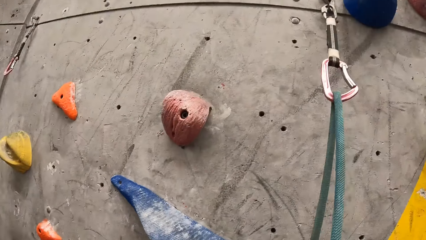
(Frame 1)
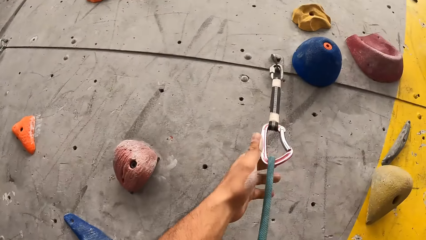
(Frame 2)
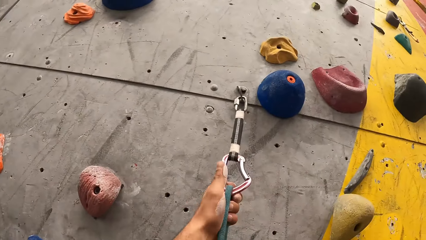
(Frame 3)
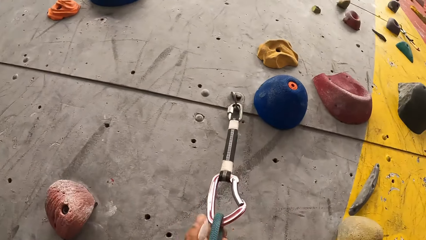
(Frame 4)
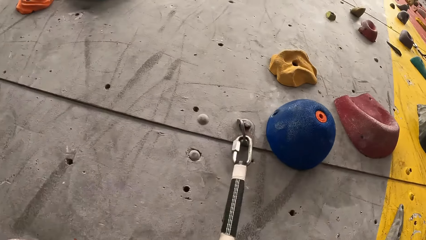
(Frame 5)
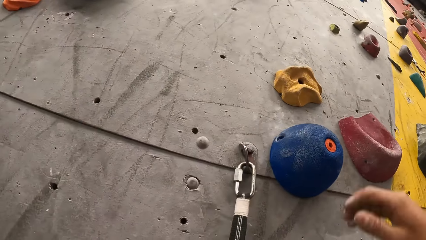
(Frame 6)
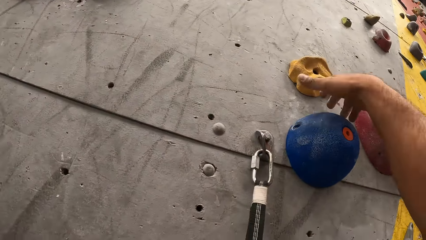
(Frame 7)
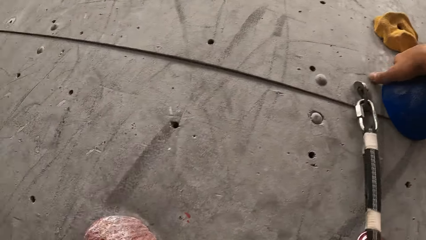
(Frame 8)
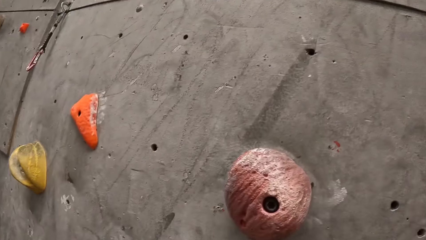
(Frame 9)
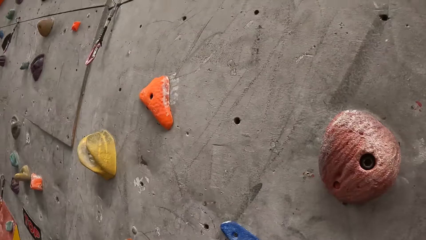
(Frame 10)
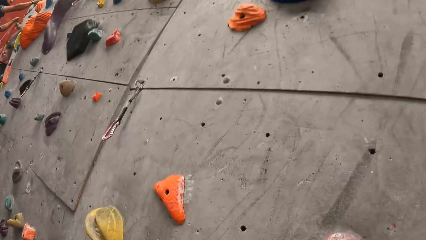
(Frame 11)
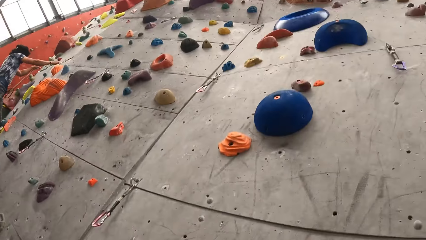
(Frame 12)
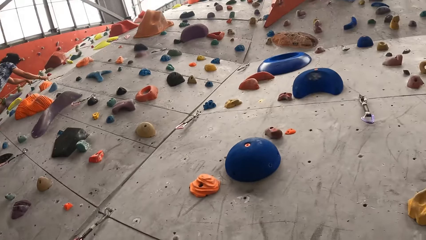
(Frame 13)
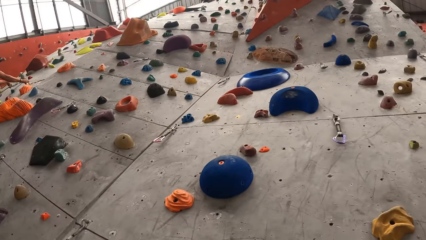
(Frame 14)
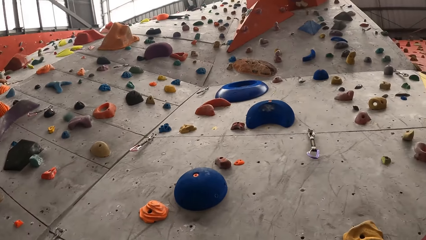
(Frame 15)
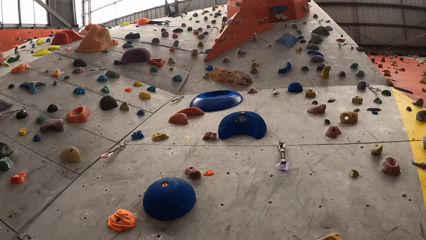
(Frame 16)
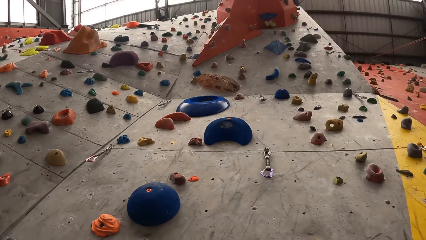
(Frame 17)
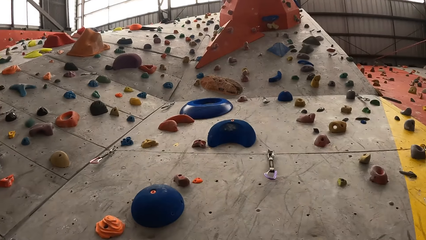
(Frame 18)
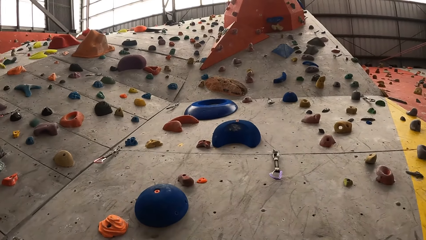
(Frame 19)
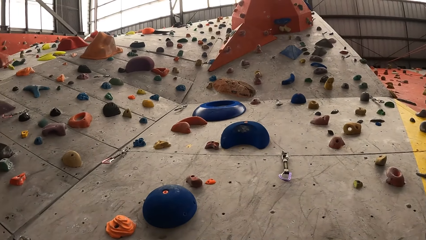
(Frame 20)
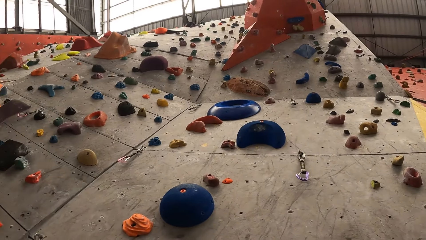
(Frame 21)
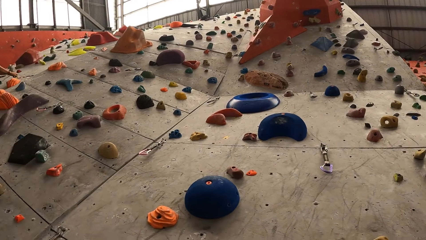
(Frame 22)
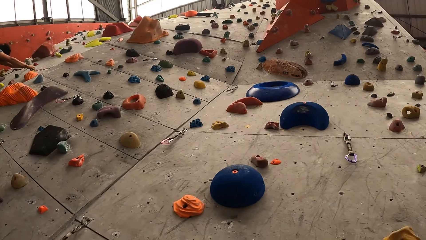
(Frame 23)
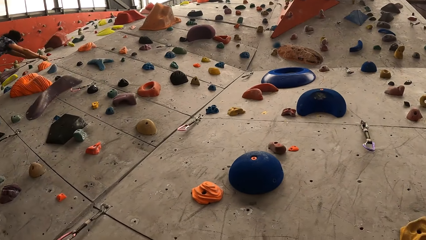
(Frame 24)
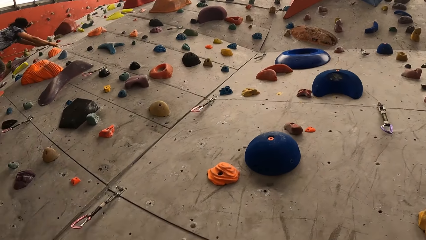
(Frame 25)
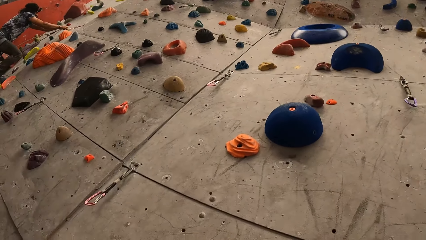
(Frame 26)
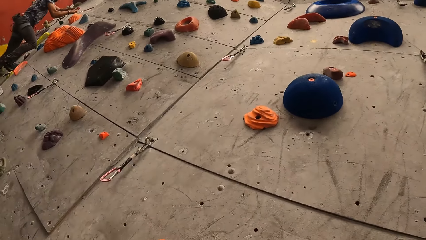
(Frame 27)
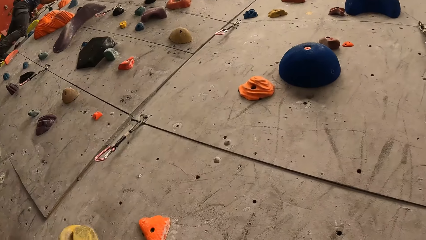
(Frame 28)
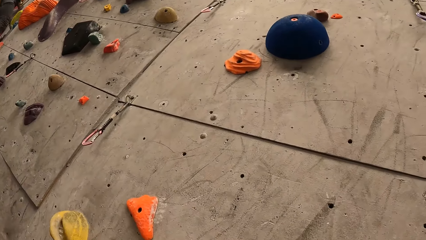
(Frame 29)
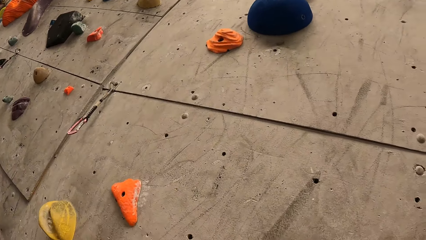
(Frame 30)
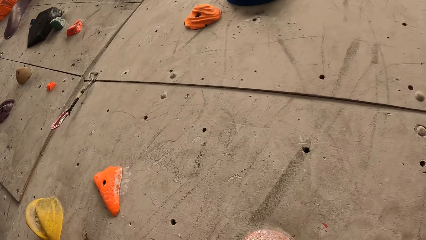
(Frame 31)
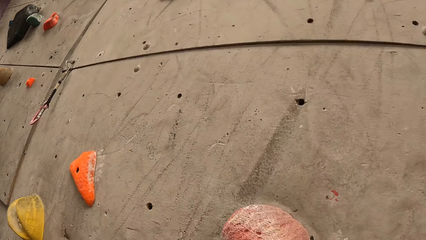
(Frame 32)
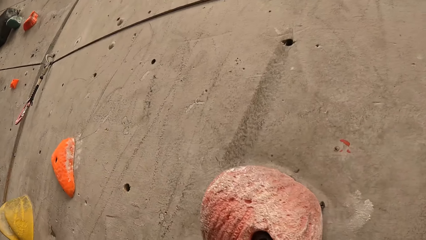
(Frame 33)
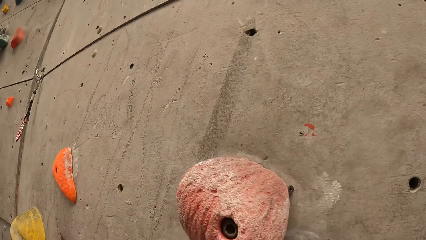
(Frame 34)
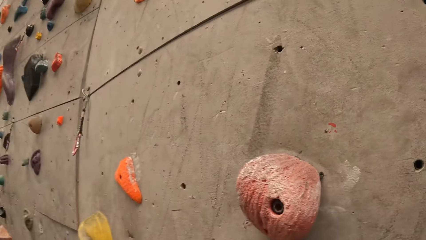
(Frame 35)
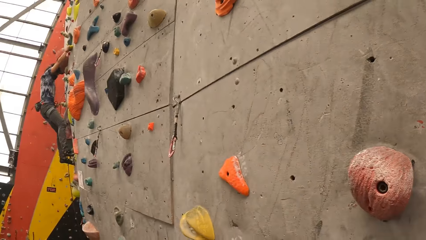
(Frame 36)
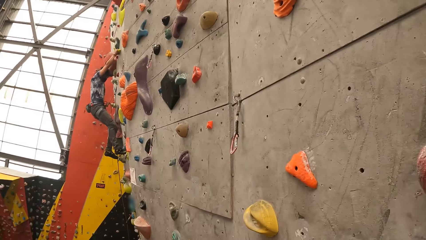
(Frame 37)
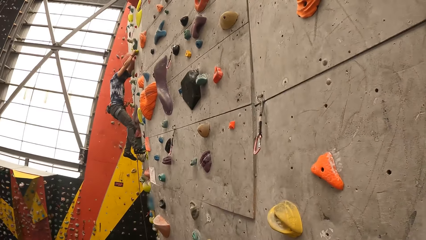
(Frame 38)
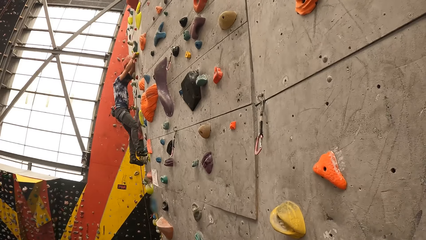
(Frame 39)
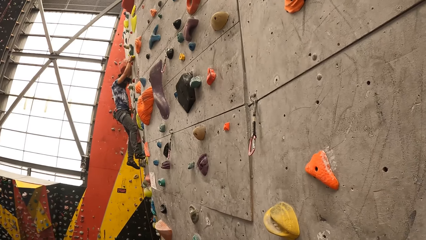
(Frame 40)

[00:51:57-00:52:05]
The camera wearer touches a climbing bouldering wall with the right hand. They look up the climb gaming room.

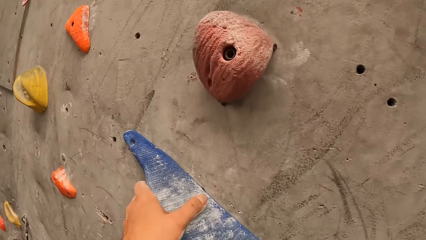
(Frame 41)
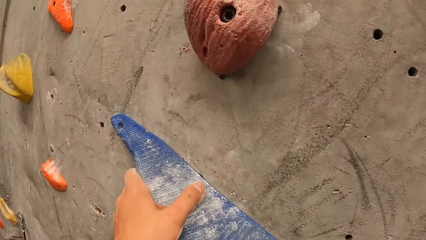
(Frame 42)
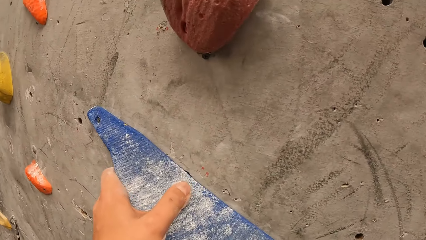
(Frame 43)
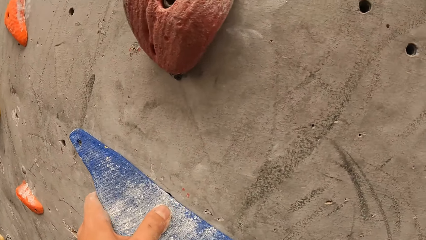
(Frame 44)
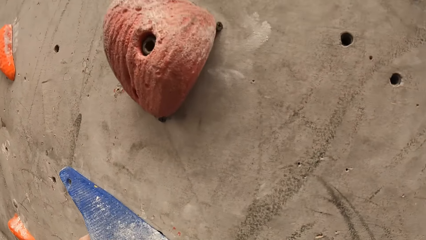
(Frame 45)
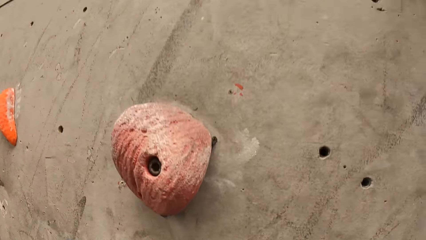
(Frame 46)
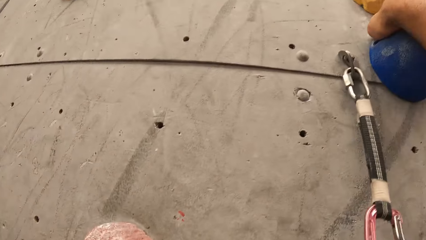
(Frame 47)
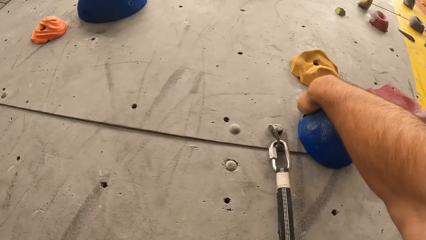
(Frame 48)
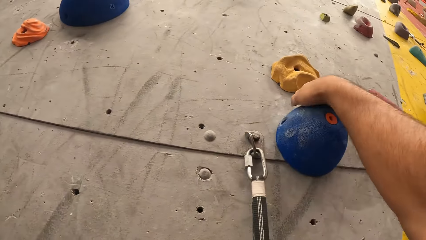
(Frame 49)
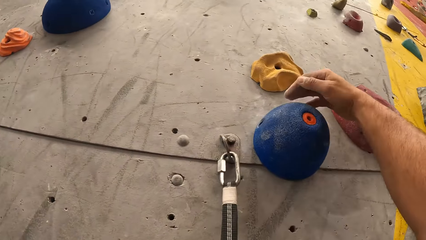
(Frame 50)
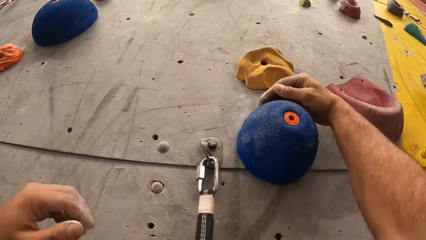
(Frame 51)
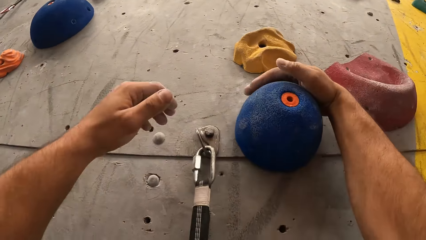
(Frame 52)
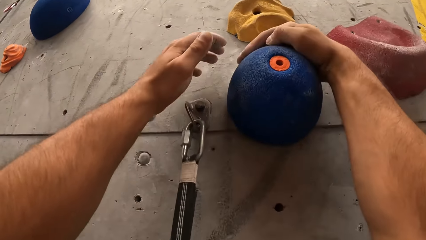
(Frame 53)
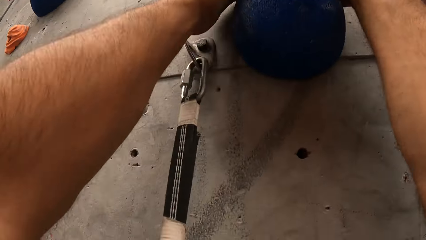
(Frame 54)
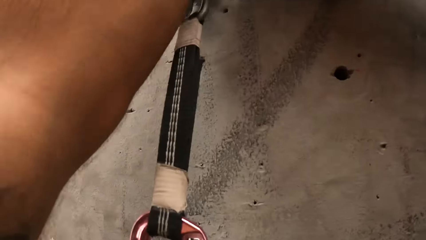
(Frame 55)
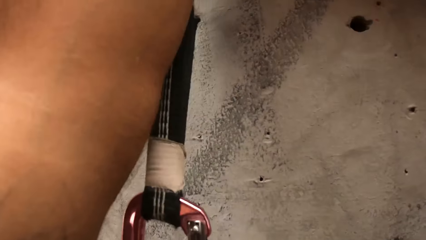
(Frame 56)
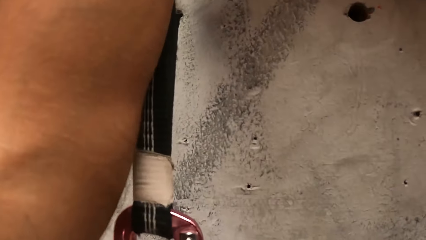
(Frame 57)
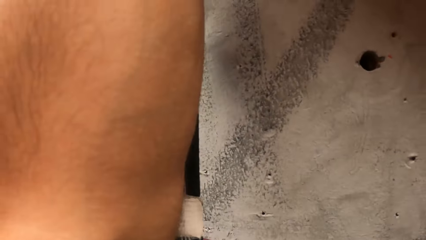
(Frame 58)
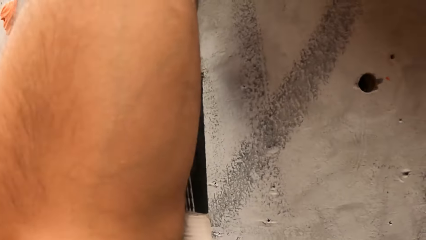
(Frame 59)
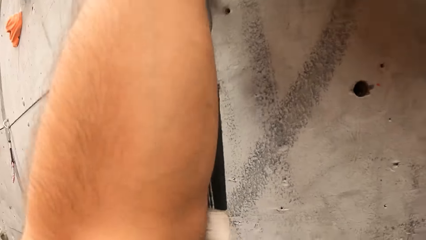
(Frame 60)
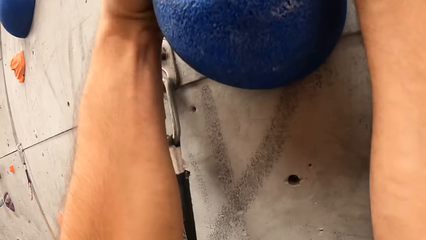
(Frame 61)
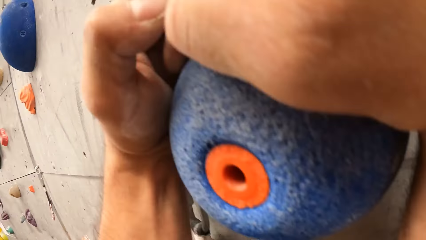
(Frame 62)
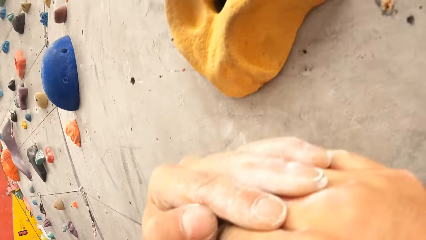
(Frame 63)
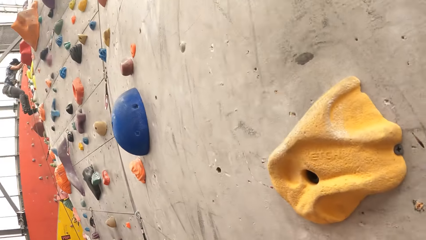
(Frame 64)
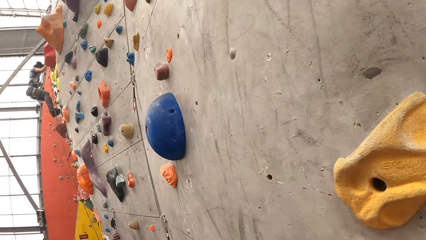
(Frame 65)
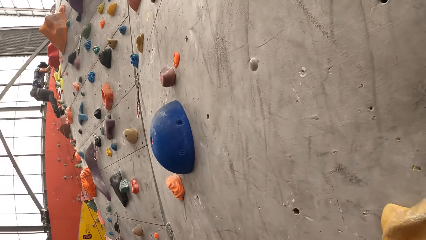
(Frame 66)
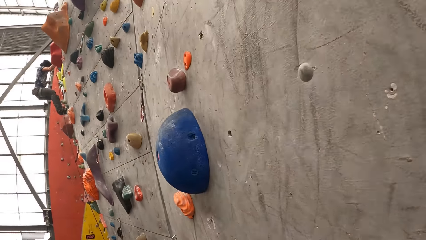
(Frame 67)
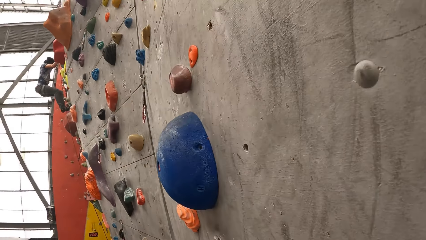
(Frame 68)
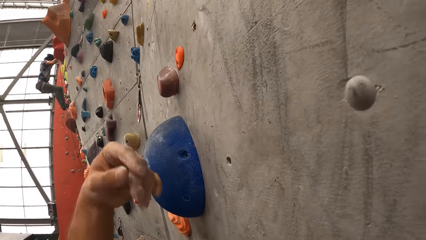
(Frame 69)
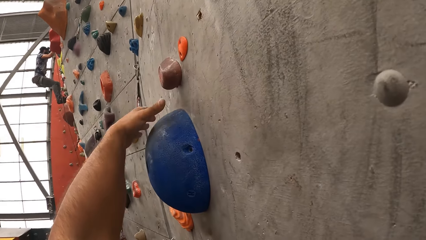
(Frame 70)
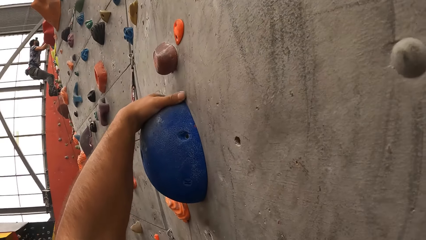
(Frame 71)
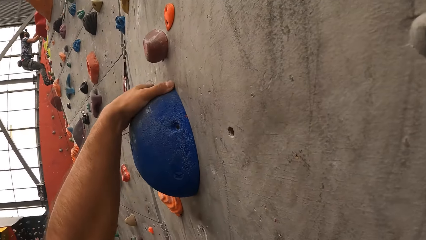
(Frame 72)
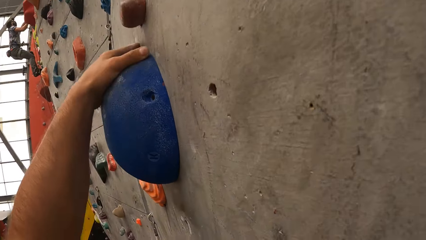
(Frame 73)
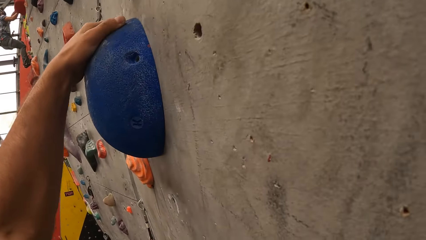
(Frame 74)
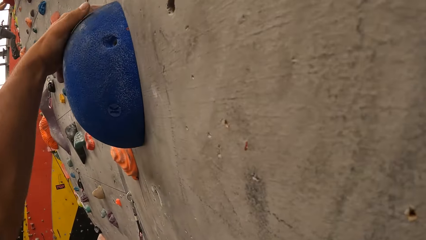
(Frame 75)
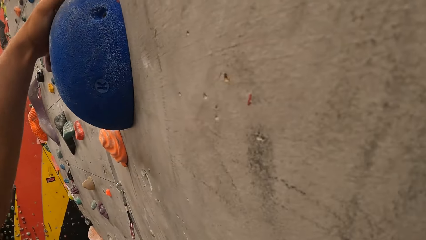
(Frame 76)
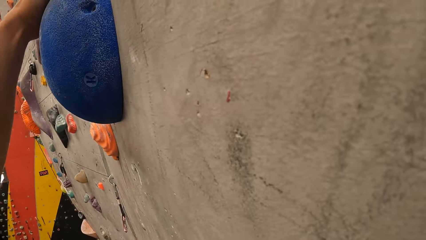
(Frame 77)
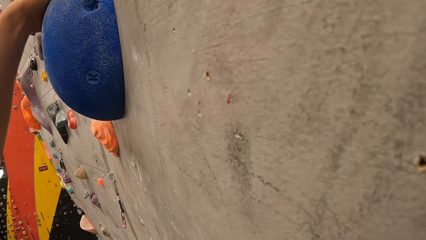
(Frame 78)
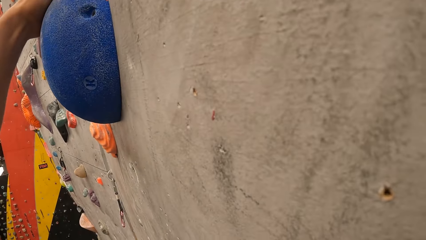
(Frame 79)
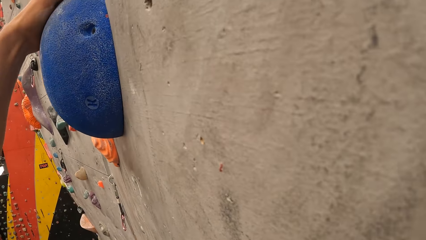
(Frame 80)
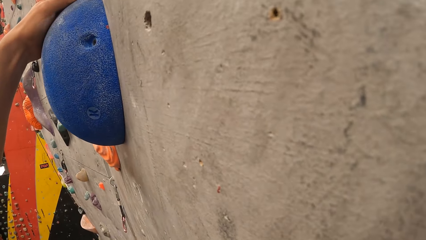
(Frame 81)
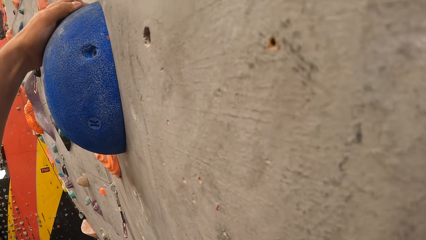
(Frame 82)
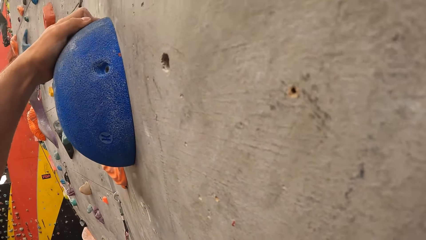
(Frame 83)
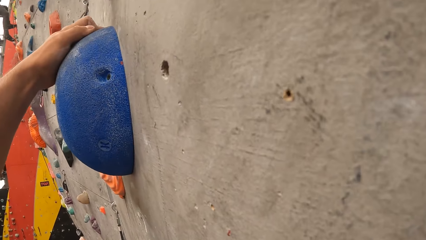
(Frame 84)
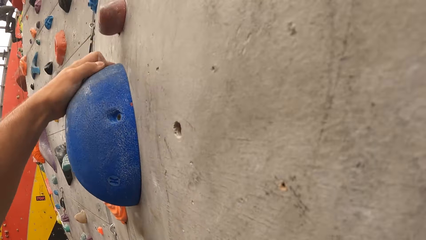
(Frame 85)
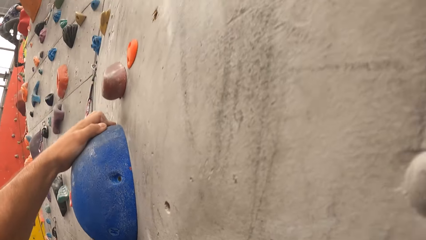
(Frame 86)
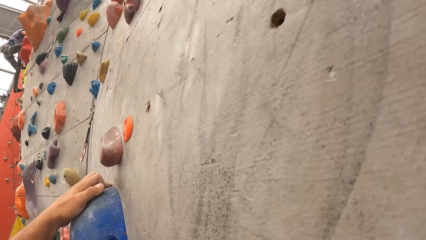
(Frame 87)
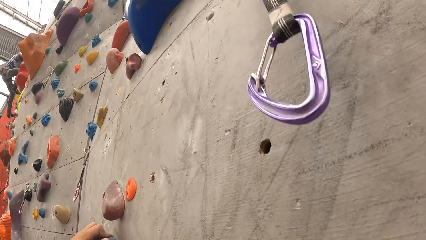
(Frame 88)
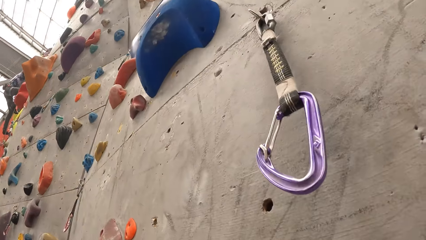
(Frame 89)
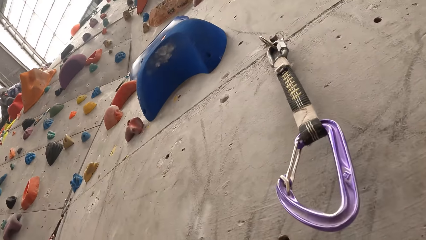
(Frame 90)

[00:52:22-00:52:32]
The camera wearer touches a climbing bouldering wall. They climb the boulder wall. They touch the climbing bouldering wall with the left hand.
